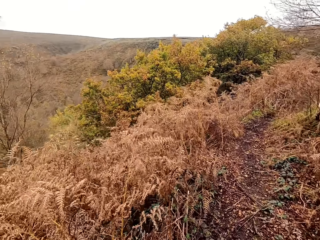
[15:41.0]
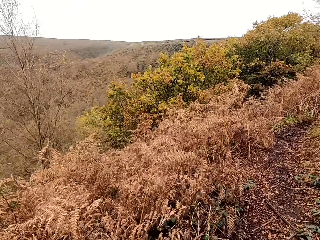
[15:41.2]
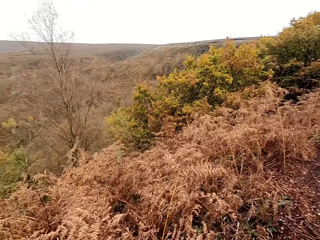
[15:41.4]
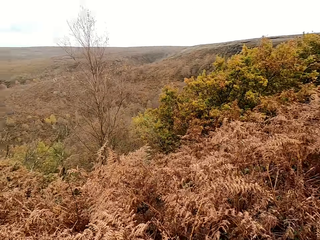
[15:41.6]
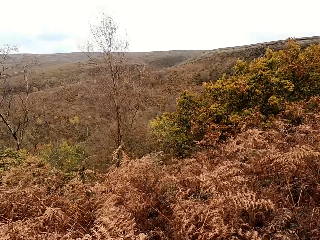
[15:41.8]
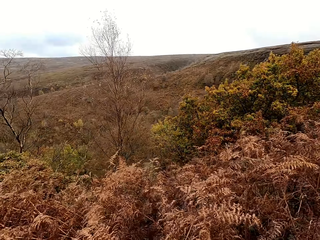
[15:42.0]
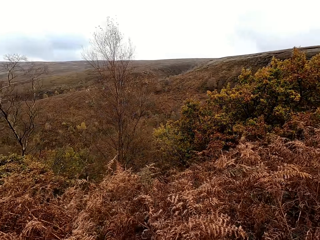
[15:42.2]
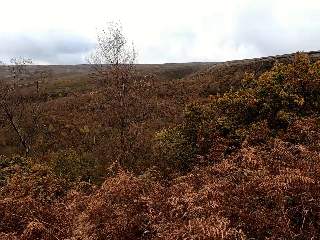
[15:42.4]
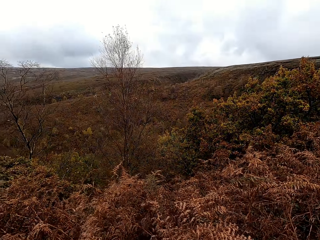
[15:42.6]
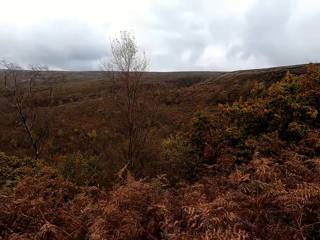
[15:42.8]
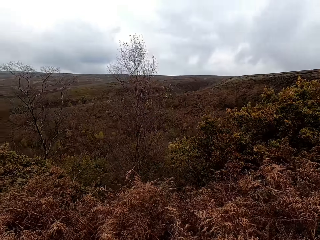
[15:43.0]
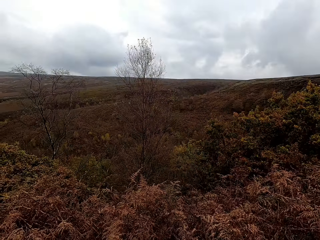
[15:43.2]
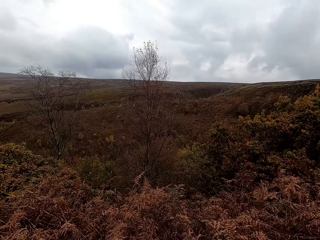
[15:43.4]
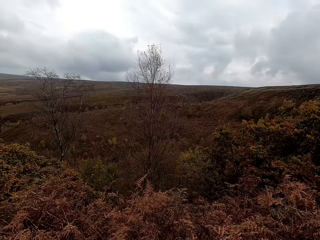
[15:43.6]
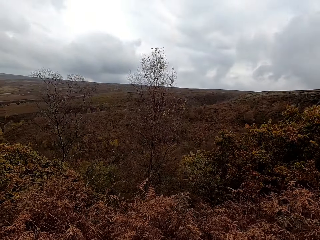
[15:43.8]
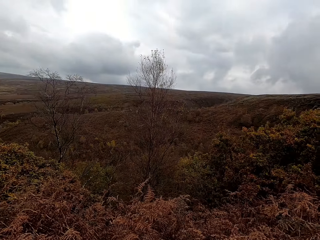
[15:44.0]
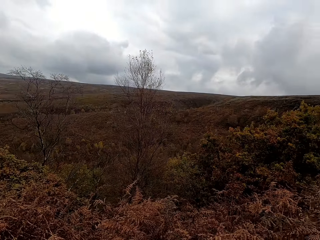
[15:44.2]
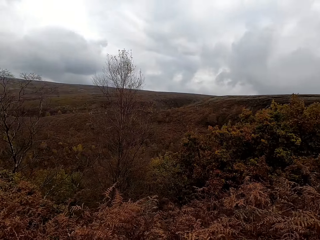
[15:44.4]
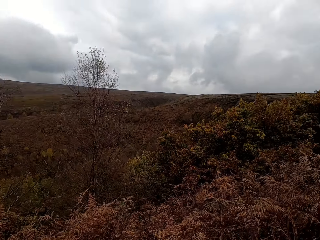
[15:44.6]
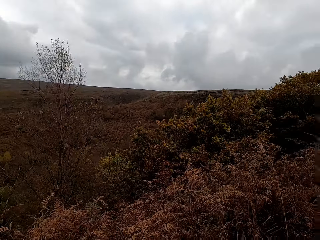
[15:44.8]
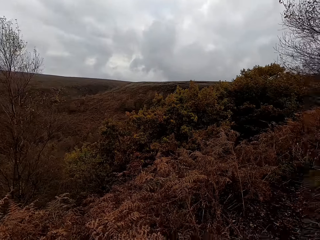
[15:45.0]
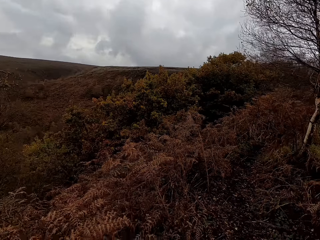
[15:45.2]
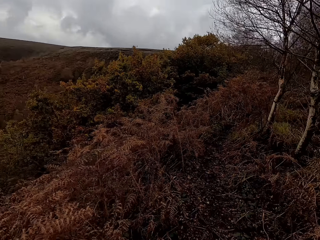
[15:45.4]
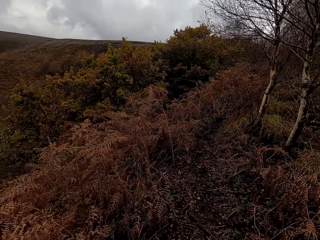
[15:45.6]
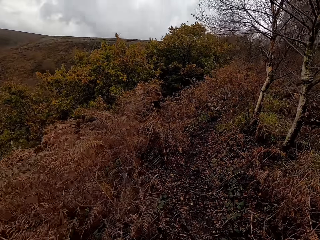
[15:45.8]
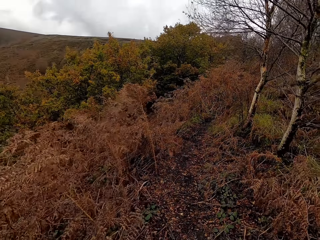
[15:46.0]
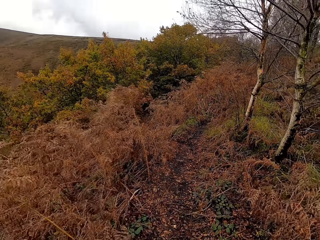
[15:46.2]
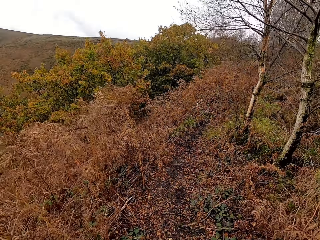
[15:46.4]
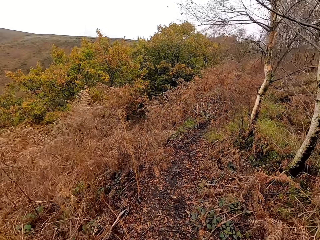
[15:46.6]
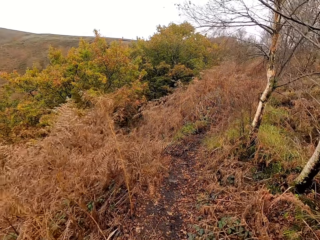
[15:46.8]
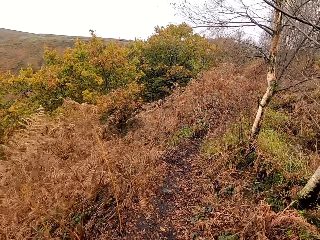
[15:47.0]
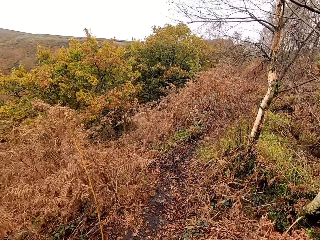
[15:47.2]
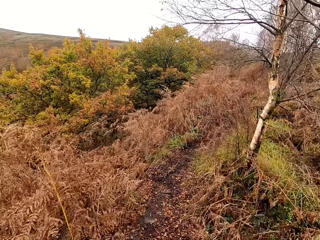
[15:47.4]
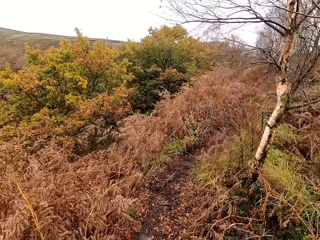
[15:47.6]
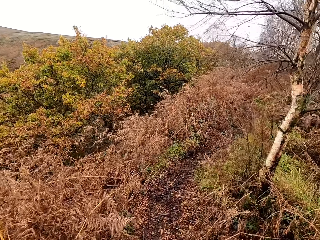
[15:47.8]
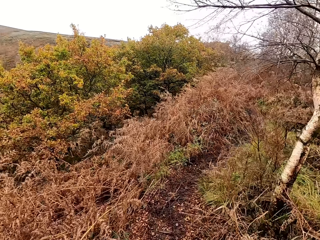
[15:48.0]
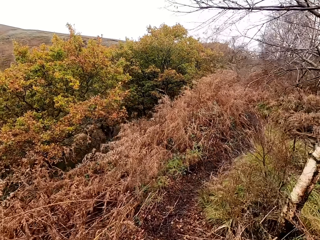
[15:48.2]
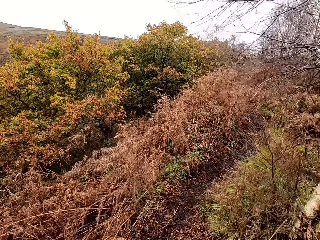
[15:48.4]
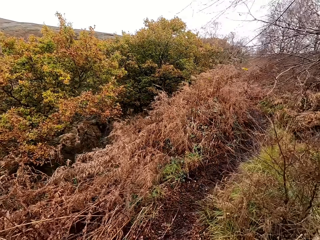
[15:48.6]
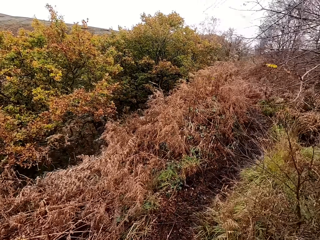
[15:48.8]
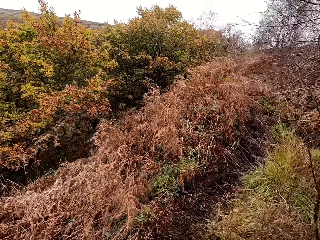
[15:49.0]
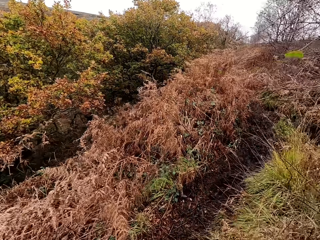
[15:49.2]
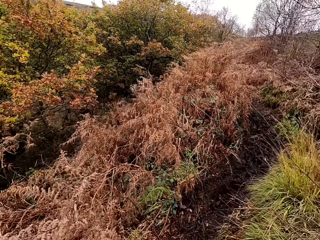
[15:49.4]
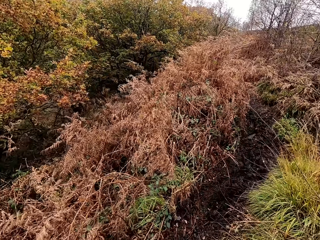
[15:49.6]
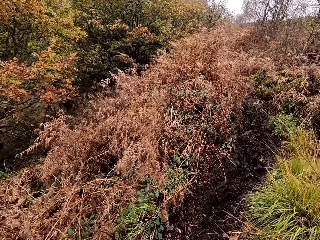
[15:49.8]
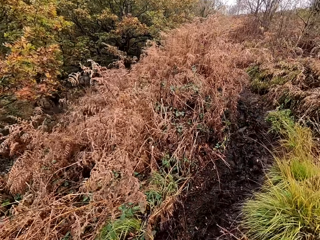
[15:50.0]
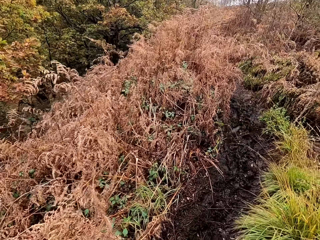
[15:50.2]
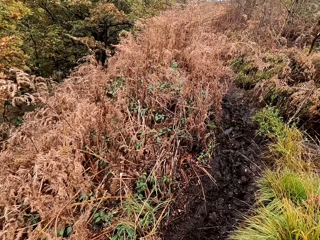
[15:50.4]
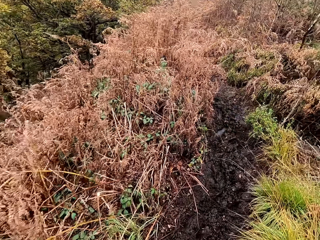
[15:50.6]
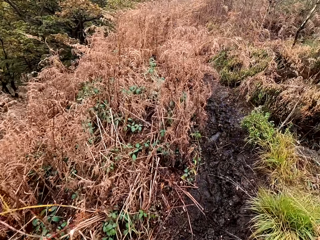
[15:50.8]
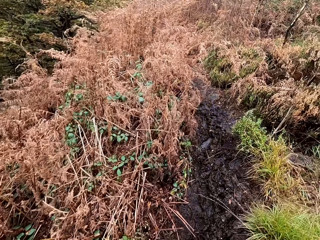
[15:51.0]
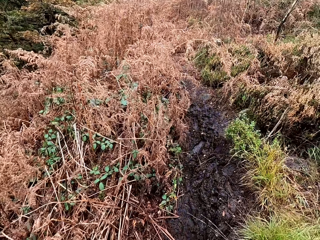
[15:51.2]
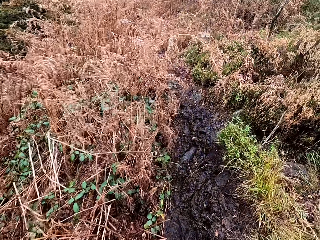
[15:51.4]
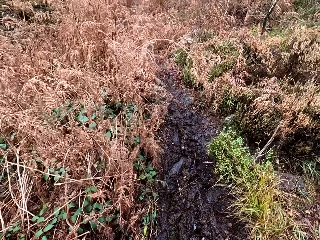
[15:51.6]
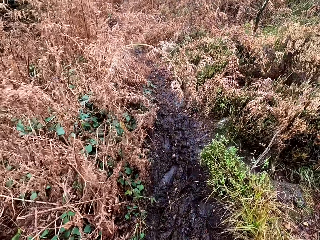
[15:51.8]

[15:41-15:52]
The camera wearer looks around. They move along a pathway.

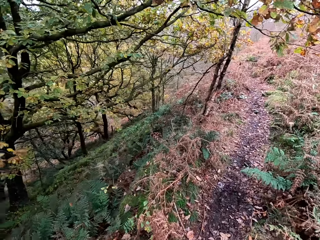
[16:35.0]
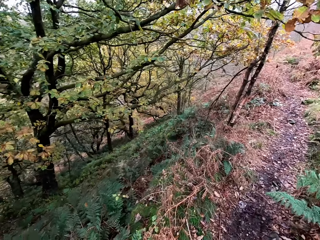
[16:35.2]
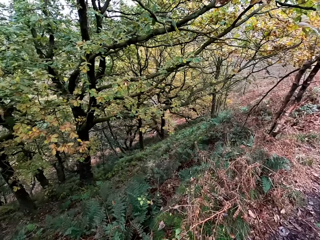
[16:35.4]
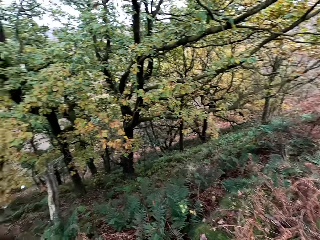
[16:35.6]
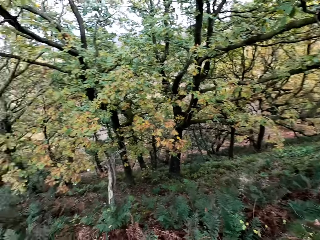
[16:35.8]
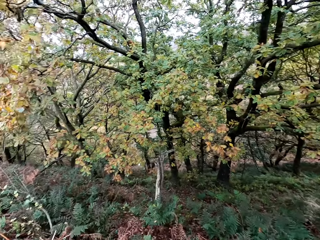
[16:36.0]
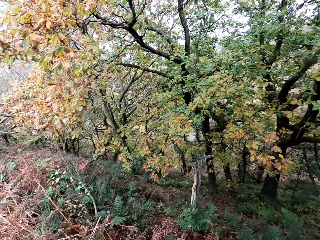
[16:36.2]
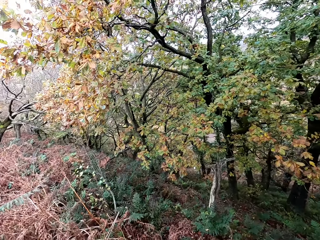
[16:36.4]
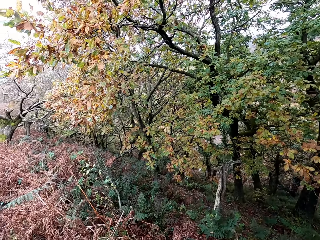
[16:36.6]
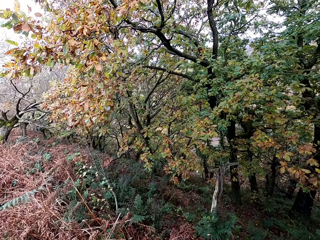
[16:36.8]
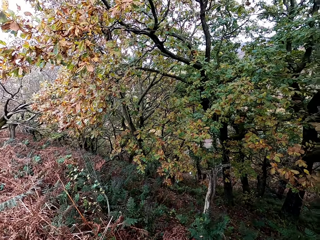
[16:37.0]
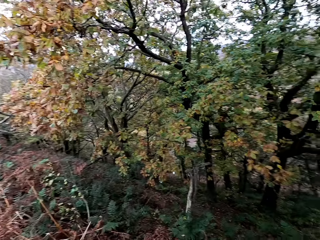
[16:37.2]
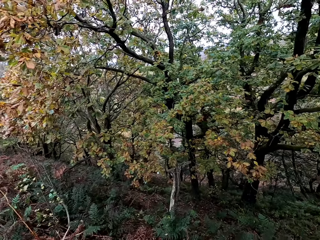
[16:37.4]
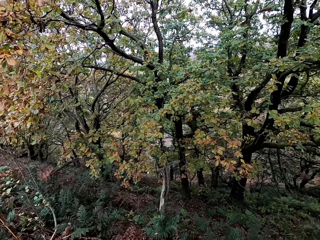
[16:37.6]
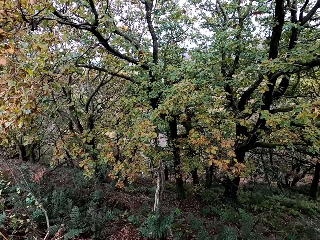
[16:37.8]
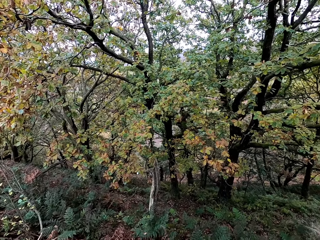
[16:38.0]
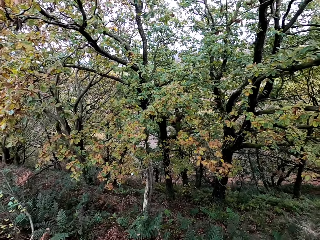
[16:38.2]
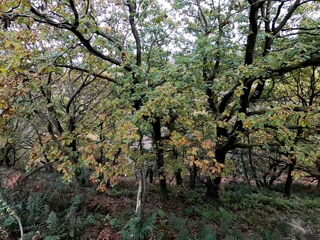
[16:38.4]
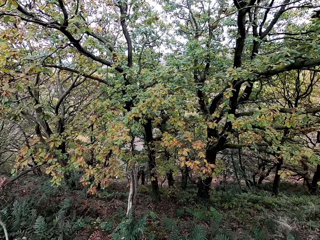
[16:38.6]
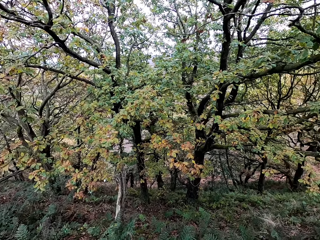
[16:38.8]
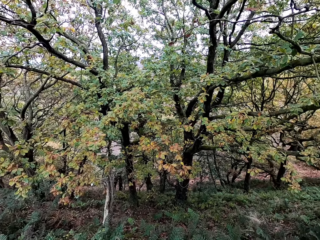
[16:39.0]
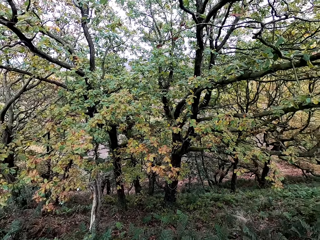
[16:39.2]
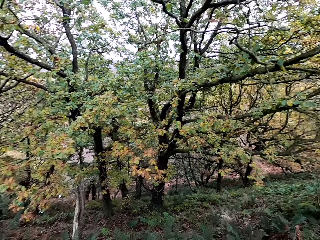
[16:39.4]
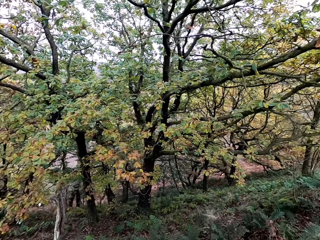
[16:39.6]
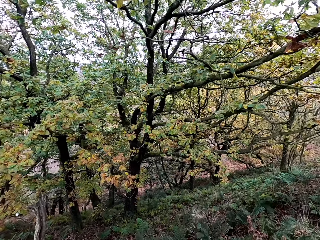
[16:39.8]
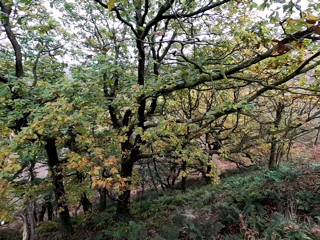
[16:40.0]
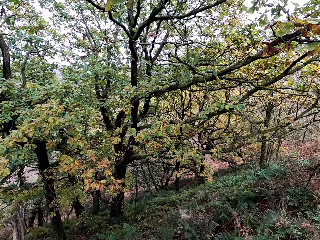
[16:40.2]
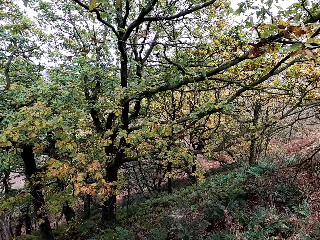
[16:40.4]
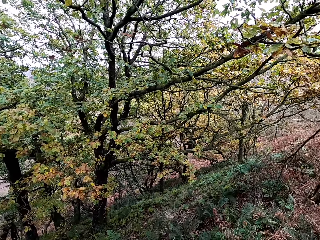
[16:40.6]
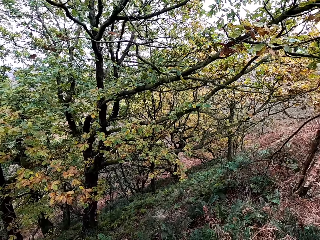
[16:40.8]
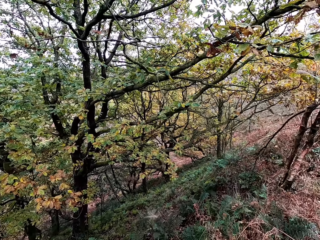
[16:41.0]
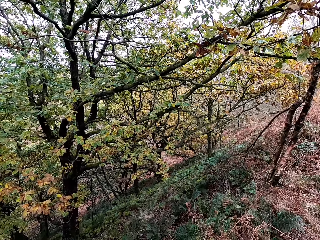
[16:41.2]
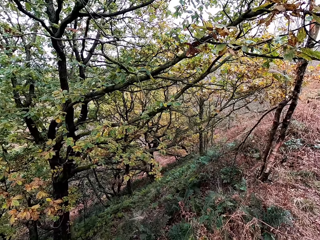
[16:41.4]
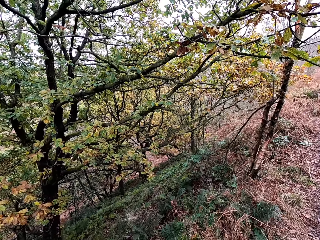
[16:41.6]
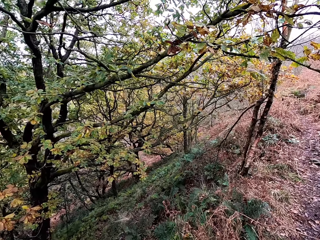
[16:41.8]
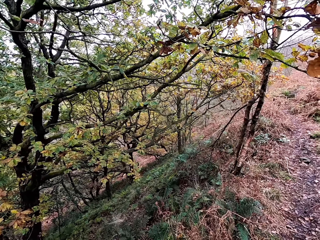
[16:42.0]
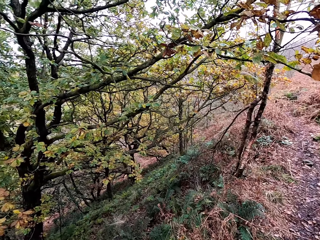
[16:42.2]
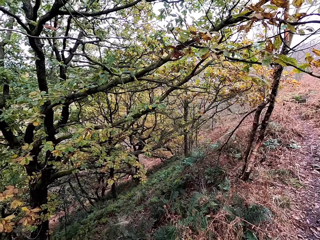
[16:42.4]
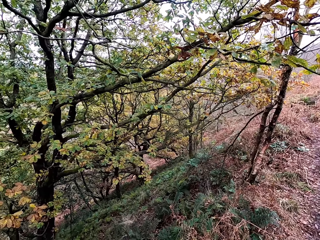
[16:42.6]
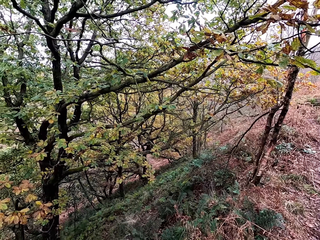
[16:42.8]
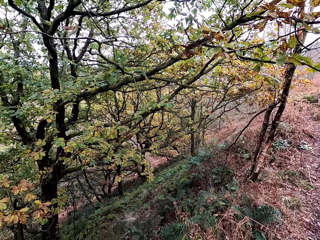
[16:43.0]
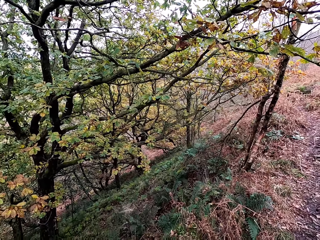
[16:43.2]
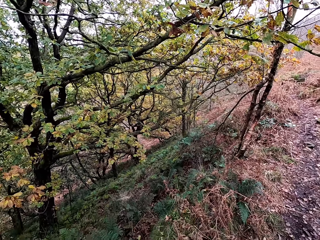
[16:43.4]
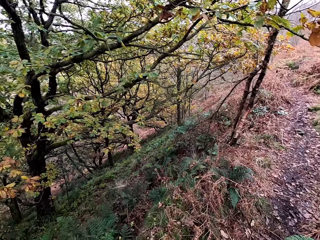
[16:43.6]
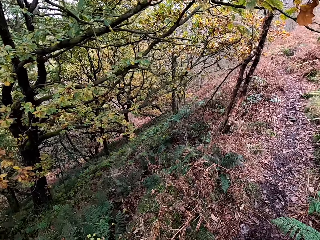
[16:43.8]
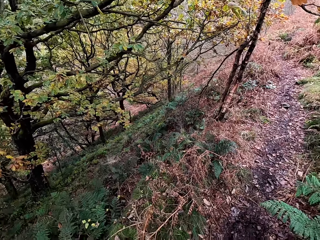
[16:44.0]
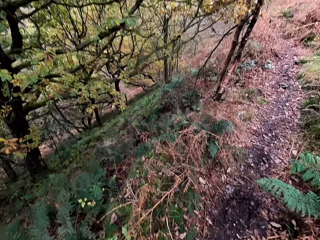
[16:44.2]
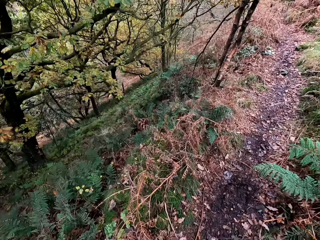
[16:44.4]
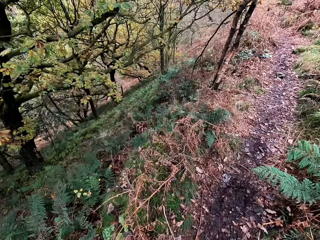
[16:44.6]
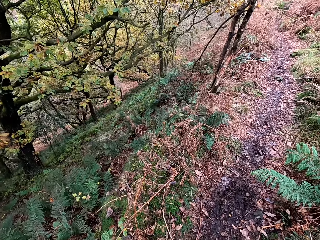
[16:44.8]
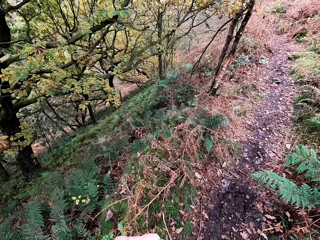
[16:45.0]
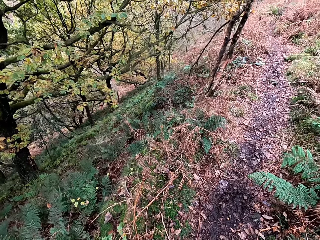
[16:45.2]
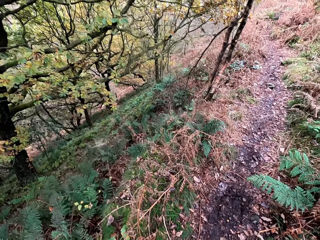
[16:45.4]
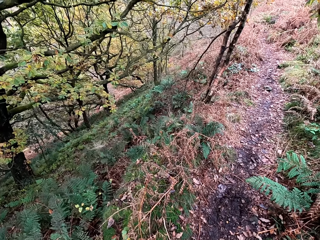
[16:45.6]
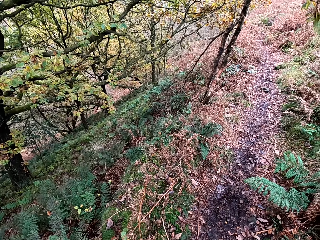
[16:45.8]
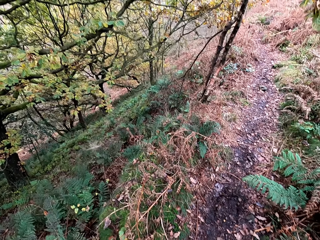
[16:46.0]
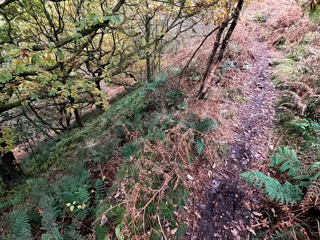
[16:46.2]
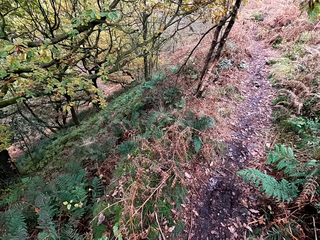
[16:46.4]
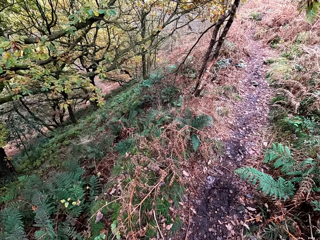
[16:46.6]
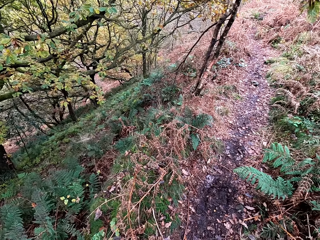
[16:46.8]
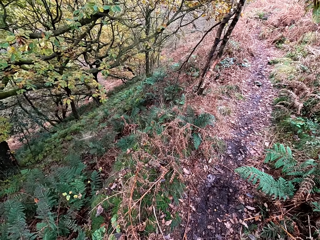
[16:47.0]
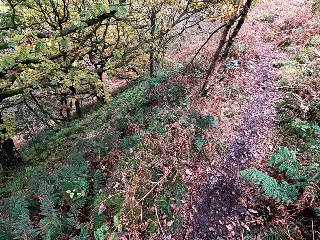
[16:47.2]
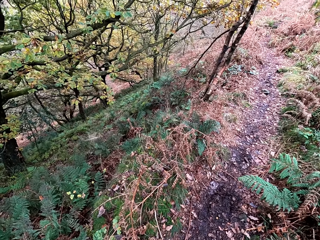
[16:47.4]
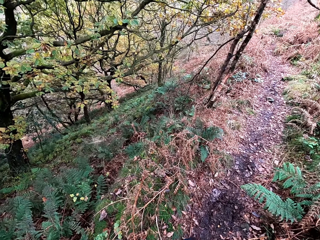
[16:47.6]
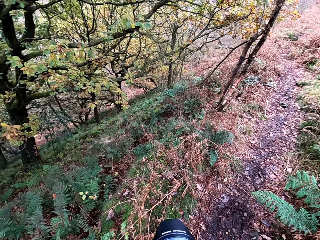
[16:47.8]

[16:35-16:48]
The camera wearer looks around. They do something.
